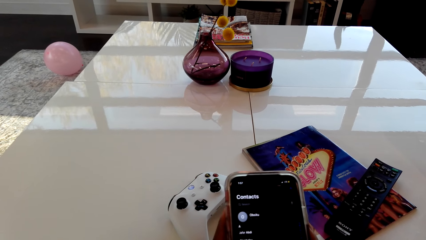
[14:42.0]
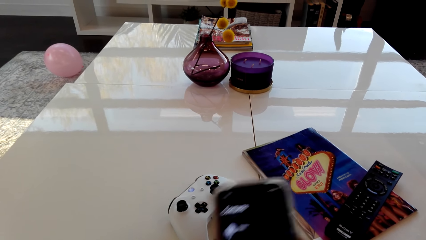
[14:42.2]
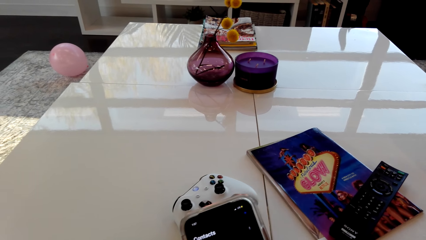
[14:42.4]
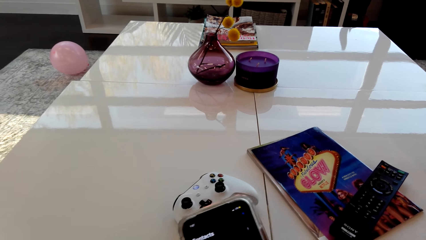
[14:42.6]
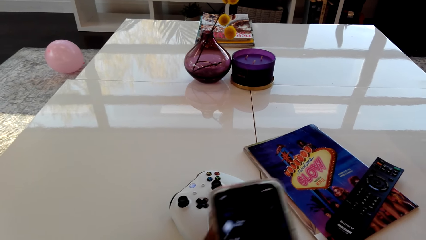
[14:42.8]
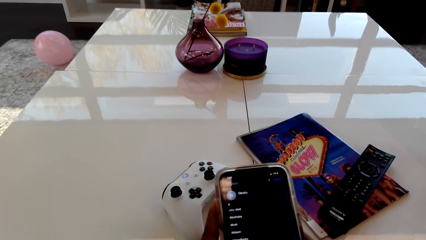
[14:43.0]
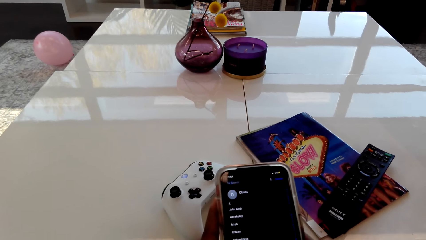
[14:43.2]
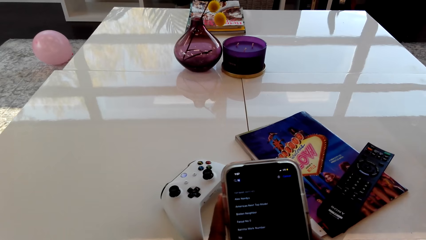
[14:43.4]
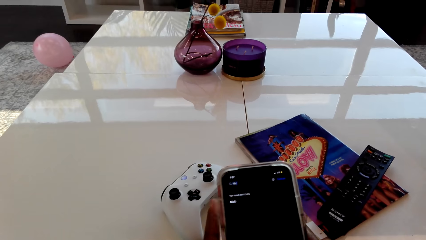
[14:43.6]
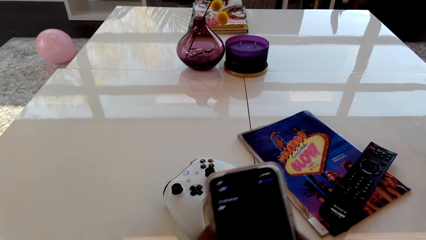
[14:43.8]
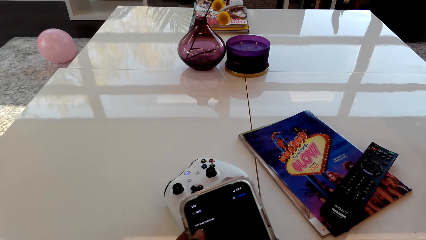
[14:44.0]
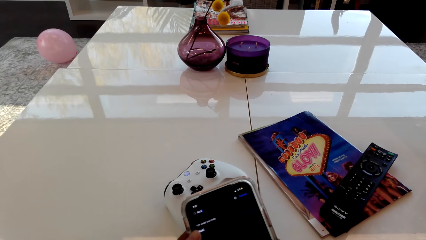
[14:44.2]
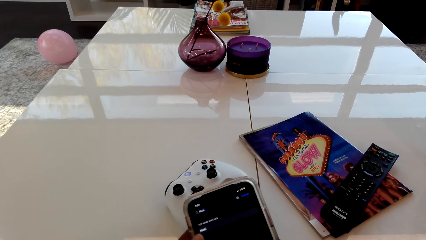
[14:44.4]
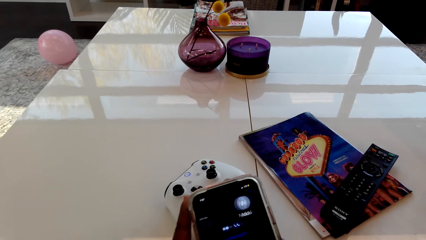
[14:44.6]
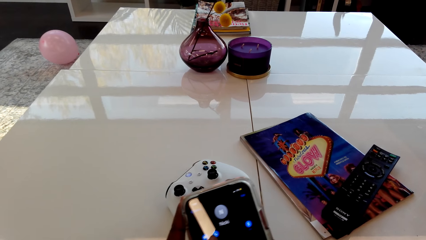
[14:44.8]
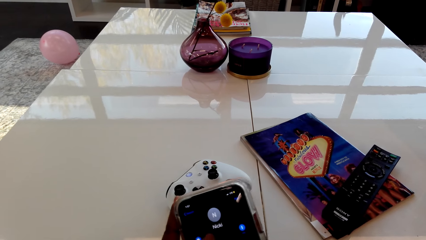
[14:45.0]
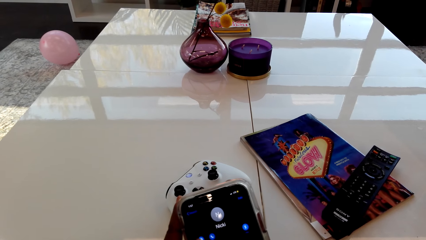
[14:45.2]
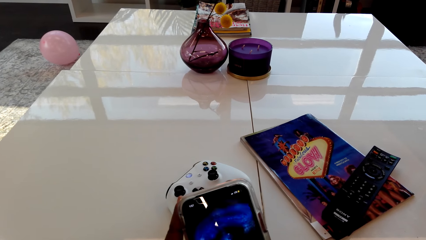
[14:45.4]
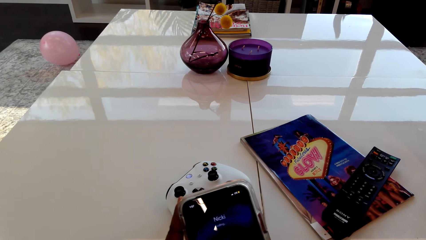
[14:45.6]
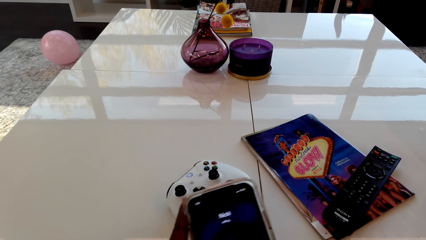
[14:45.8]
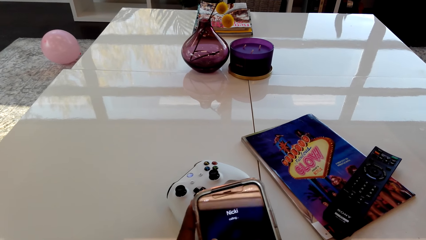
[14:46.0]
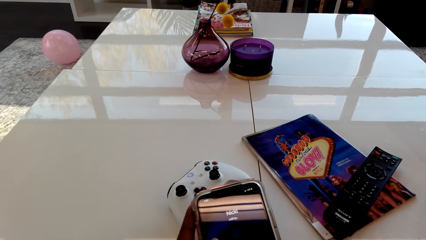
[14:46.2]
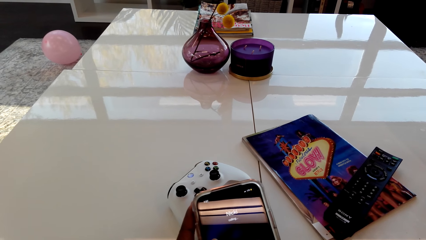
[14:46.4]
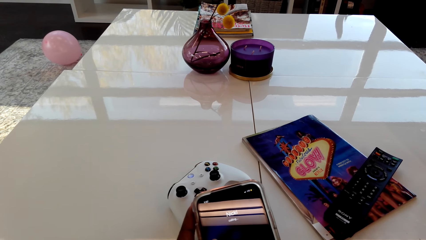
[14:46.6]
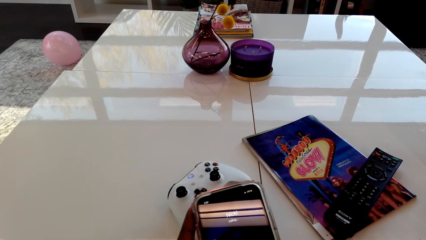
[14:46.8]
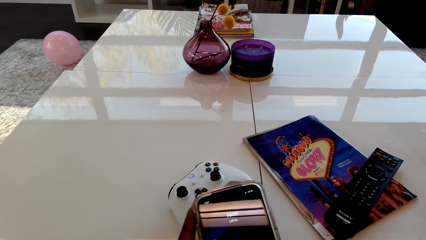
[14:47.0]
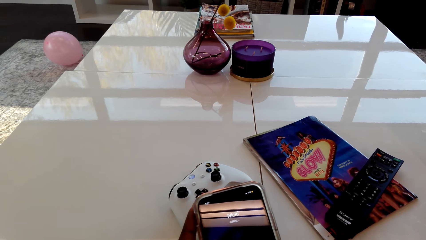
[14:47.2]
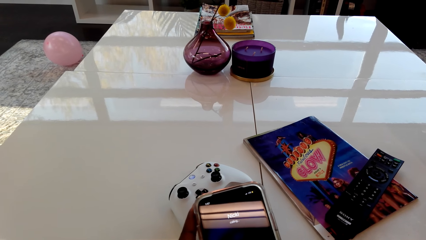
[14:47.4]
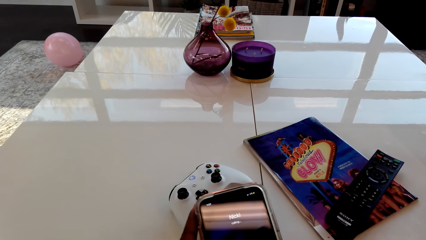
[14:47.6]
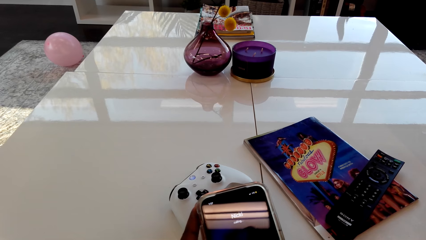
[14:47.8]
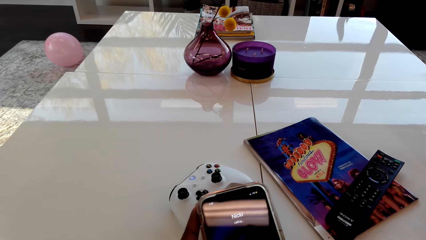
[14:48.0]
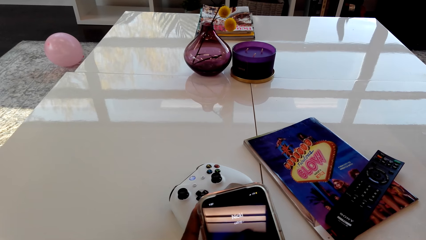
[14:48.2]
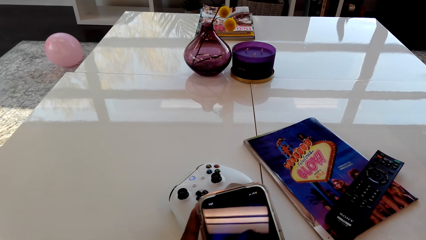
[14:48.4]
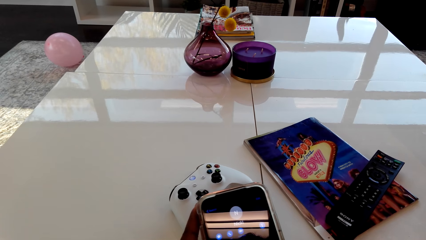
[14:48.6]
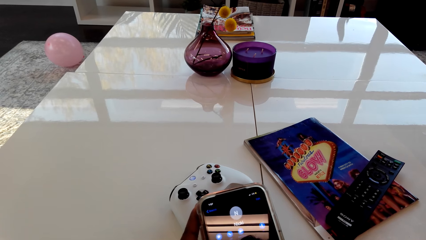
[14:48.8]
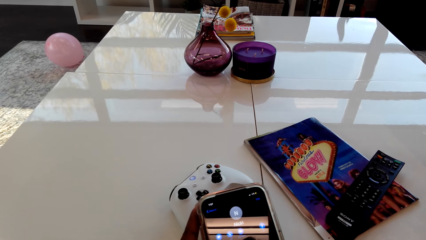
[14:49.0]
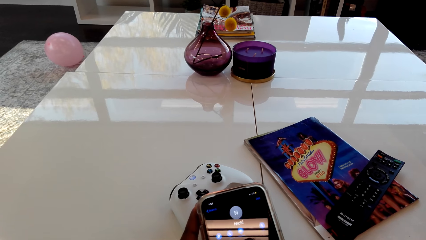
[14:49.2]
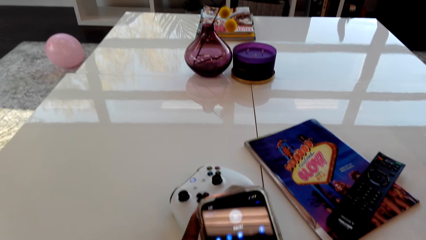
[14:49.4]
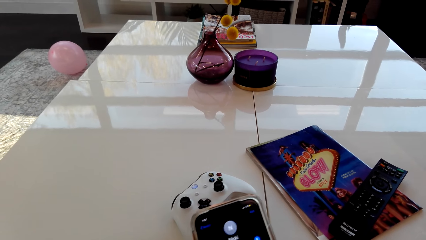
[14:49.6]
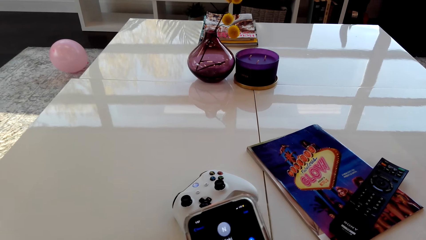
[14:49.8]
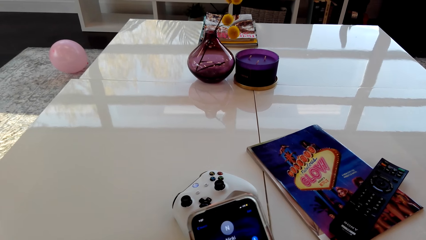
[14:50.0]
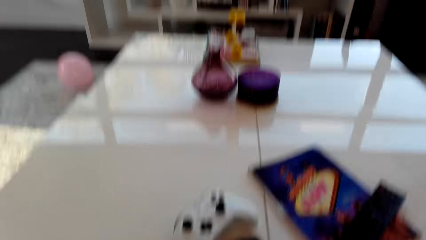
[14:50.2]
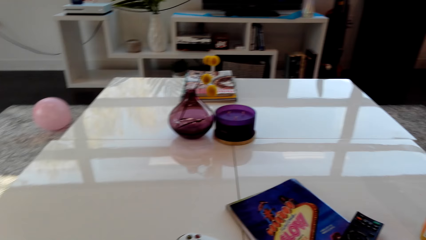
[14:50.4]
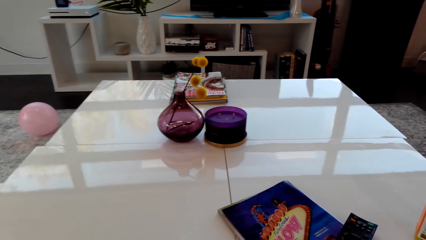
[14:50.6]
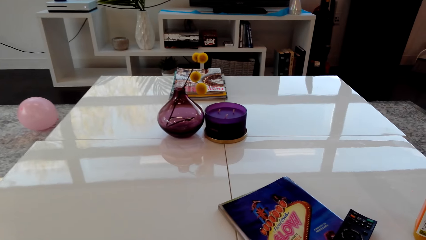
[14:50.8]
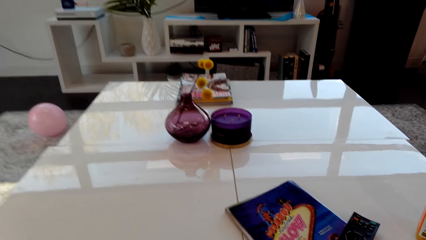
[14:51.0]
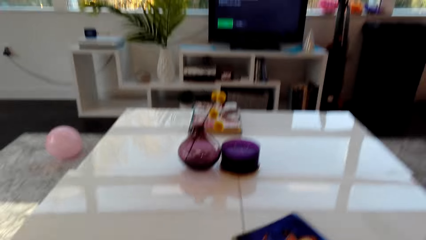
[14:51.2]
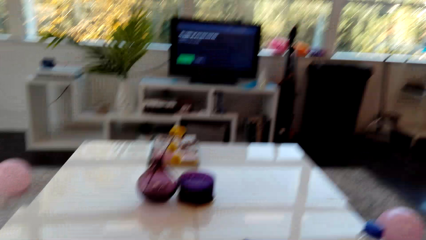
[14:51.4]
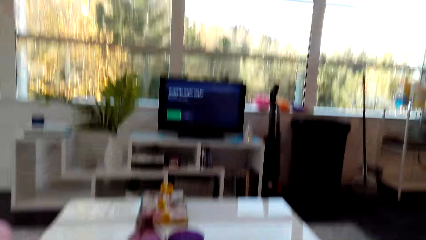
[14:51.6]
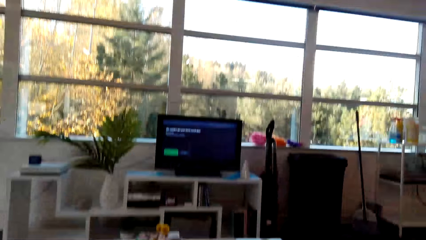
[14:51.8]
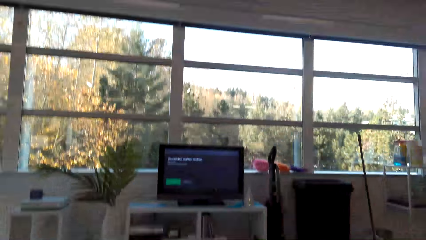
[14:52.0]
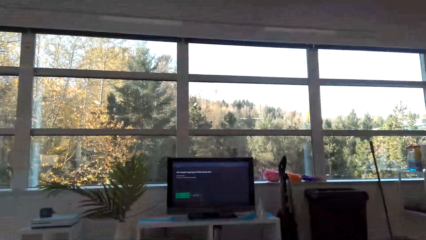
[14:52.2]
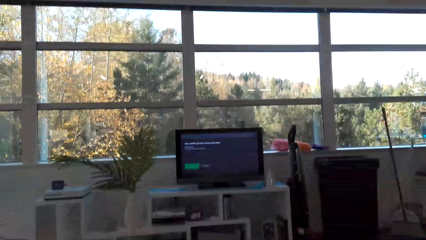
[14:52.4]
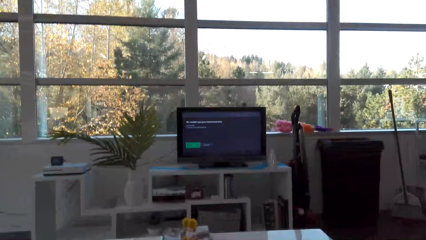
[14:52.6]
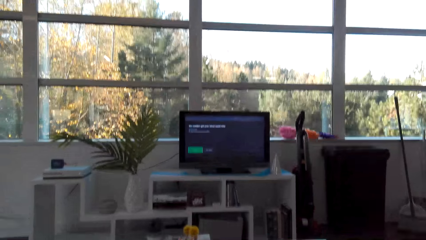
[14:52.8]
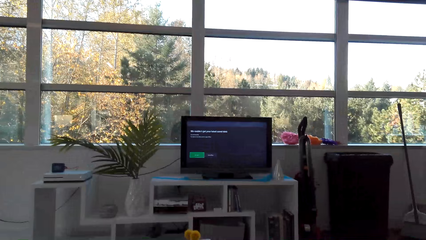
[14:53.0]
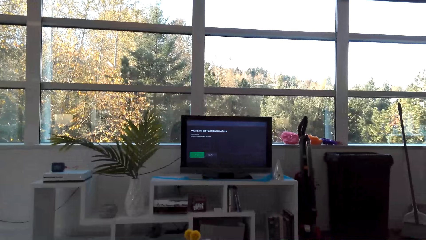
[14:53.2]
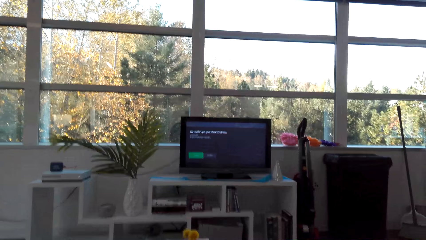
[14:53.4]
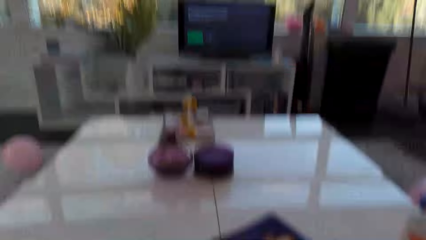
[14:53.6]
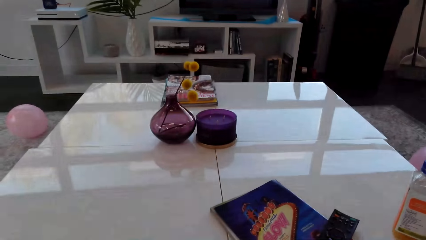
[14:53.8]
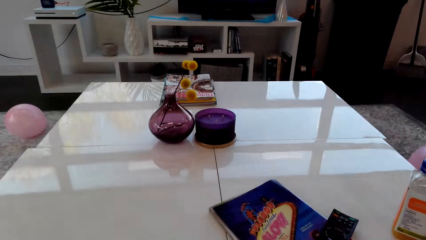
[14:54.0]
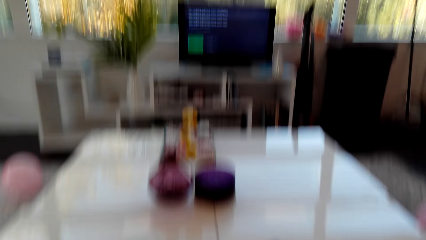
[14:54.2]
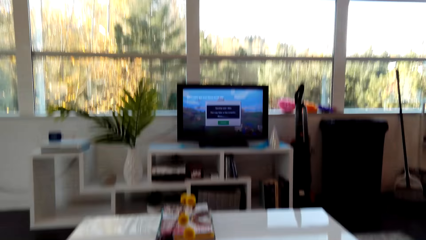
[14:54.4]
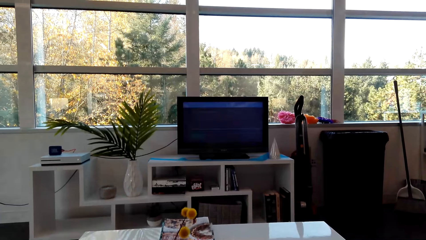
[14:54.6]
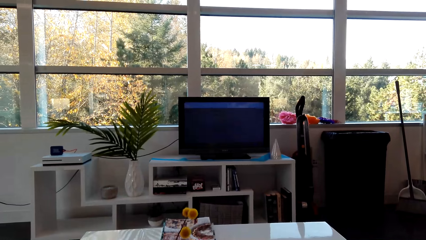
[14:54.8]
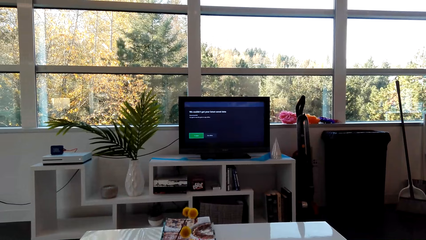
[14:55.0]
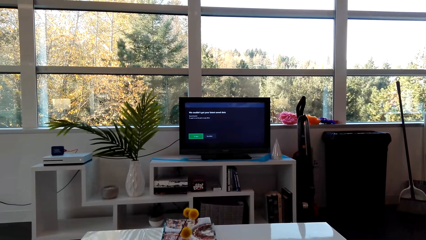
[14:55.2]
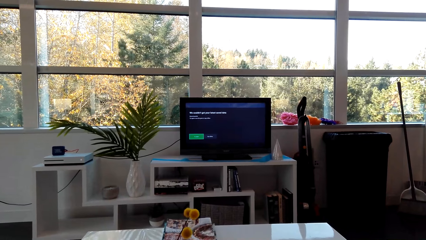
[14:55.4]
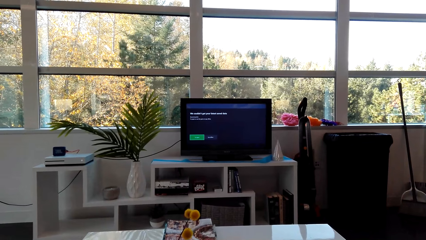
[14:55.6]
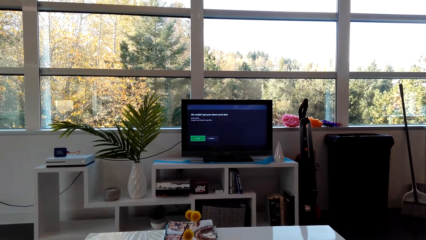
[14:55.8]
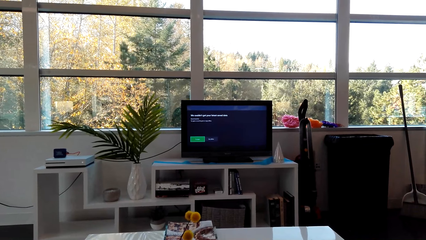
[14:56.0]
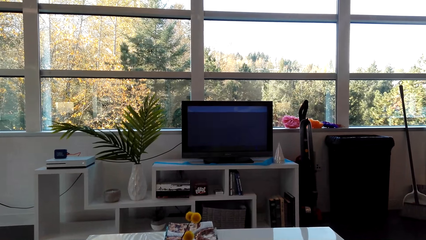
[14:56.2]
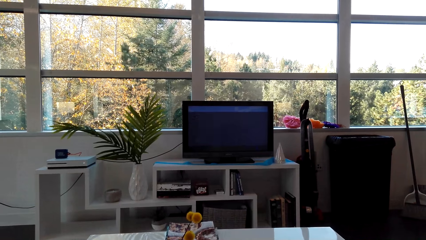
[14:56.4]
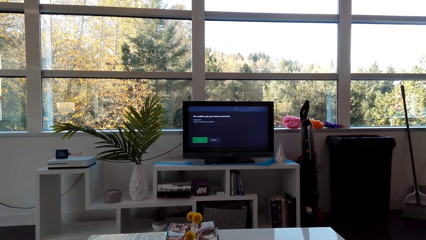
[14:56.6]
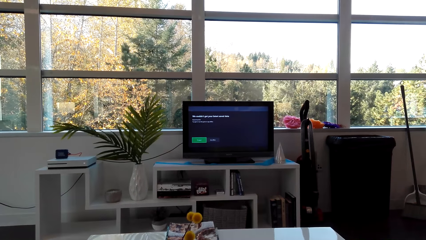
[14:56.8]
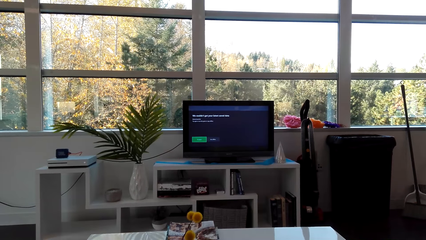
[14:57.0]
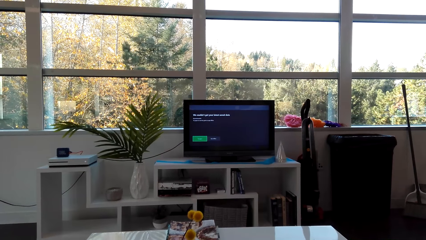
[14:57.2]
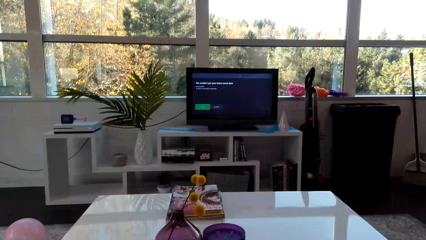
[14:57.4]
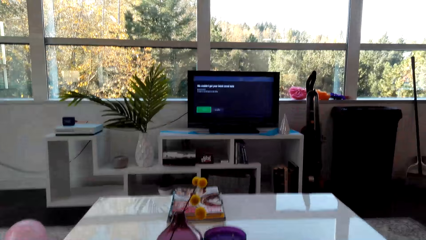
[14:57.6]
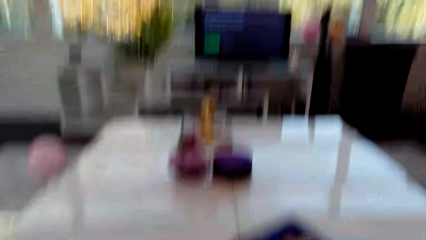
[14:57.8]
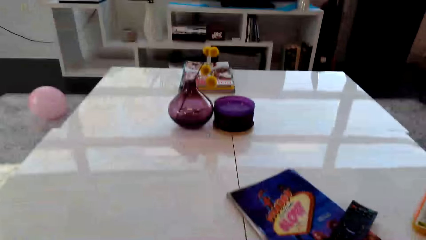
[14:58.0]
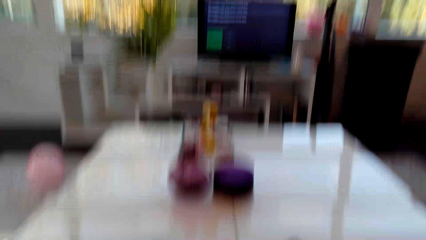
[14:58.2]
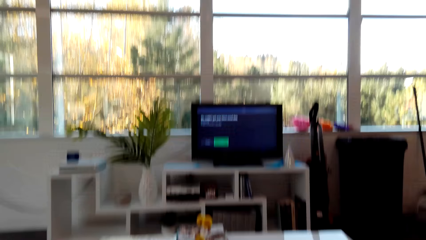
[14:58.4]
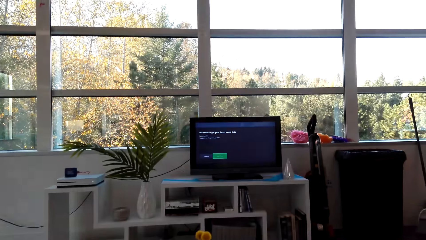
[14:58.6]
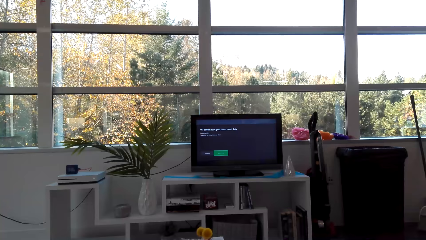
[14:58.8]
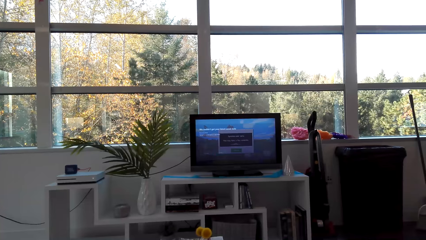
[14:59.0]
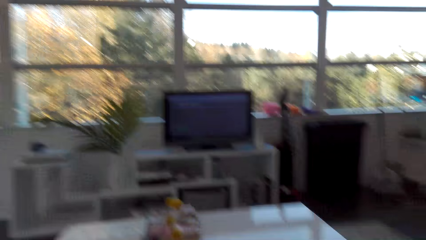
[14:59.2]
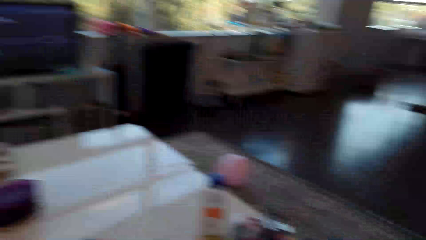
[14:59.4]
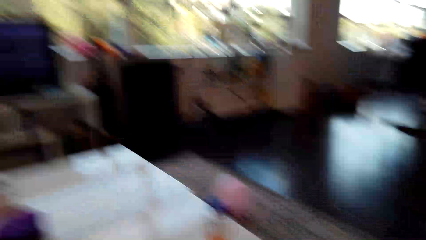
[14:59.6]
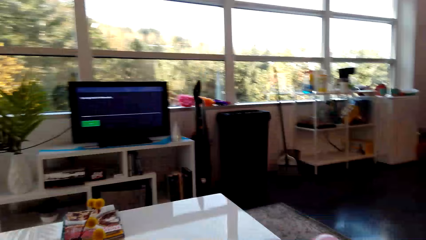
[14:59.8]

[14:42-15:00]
The camera wearer dials the phone. They look around the room. They move a little. They operate the television.
